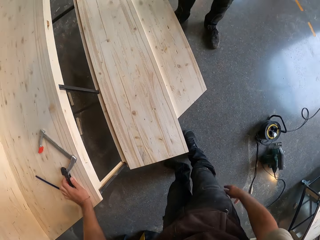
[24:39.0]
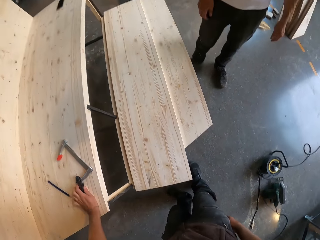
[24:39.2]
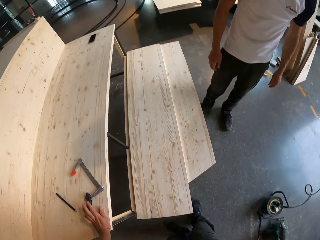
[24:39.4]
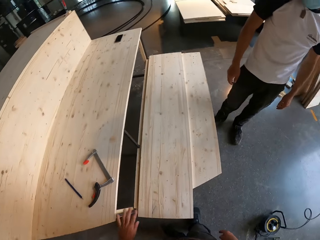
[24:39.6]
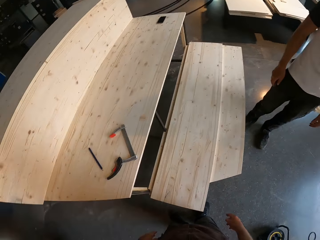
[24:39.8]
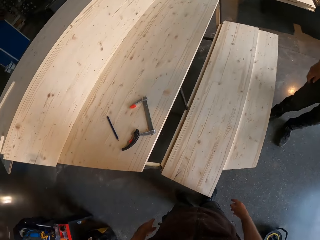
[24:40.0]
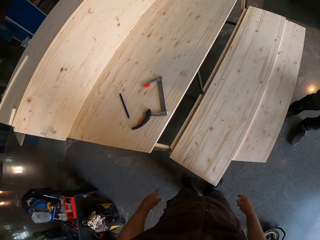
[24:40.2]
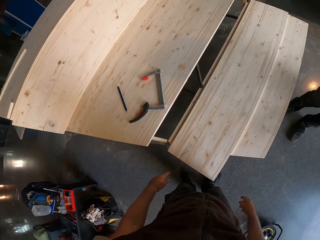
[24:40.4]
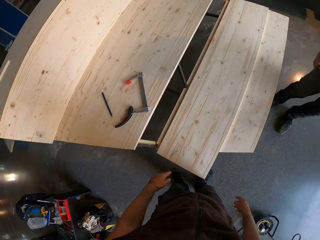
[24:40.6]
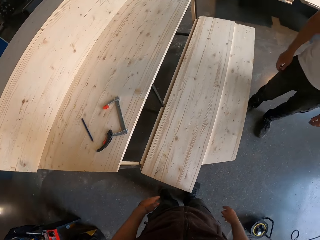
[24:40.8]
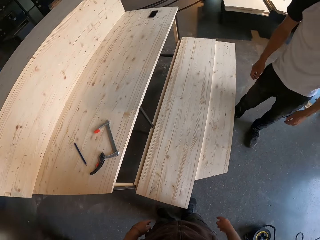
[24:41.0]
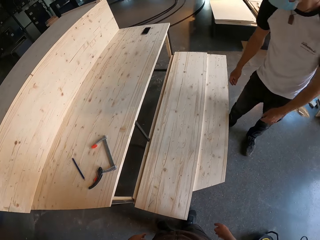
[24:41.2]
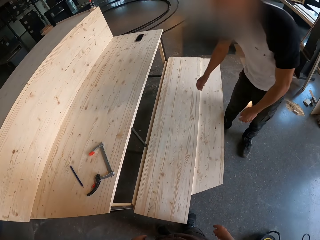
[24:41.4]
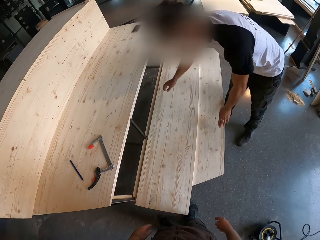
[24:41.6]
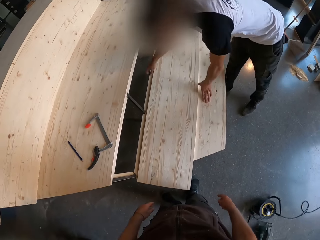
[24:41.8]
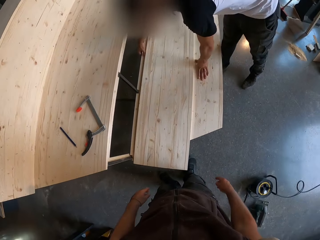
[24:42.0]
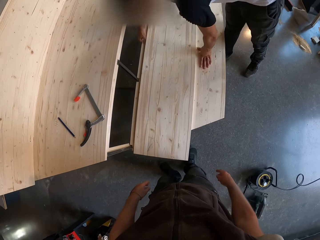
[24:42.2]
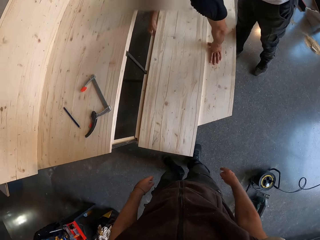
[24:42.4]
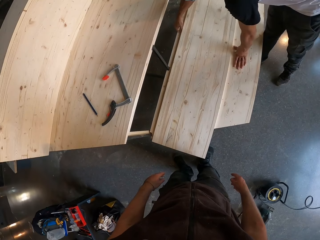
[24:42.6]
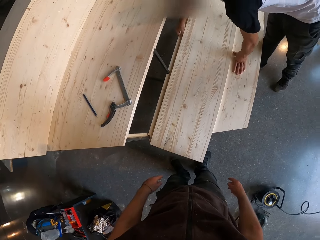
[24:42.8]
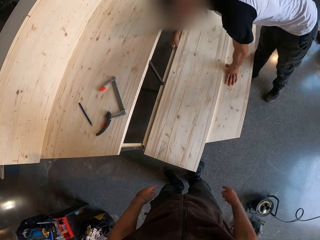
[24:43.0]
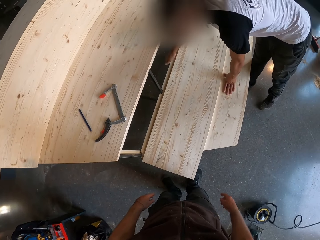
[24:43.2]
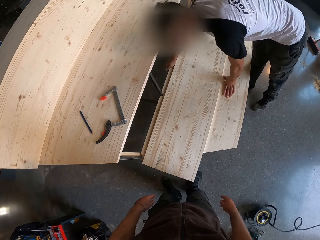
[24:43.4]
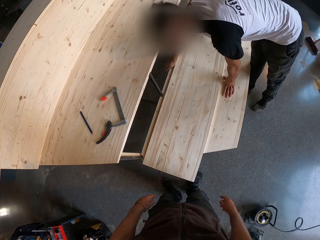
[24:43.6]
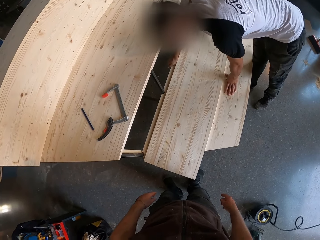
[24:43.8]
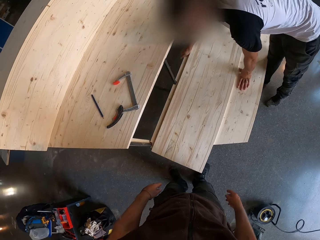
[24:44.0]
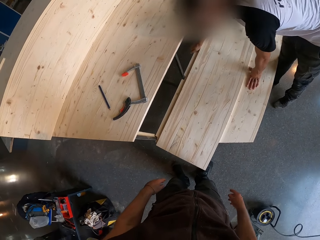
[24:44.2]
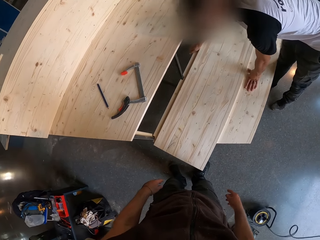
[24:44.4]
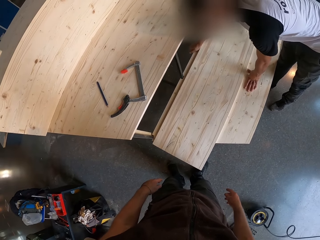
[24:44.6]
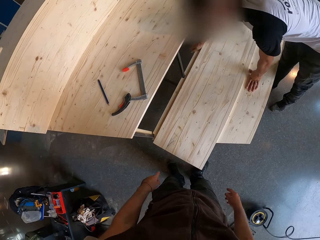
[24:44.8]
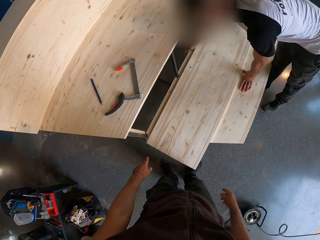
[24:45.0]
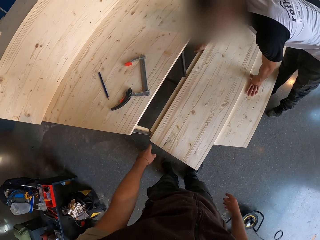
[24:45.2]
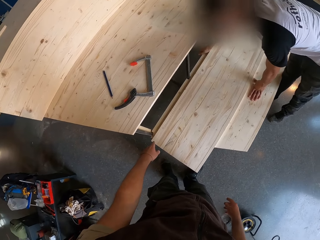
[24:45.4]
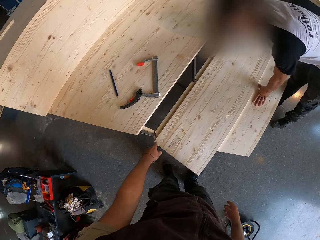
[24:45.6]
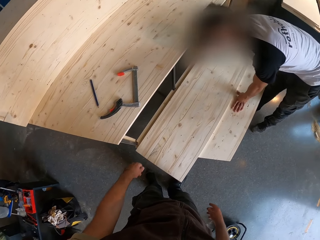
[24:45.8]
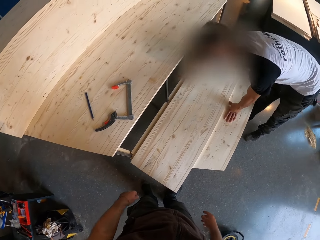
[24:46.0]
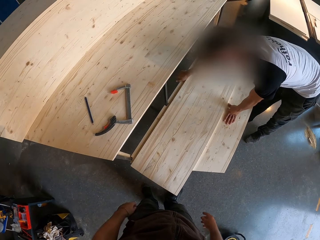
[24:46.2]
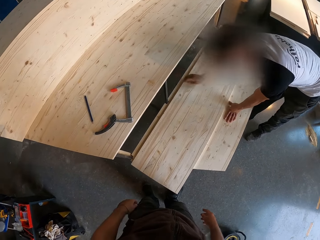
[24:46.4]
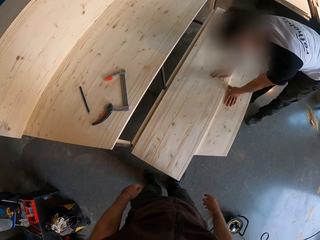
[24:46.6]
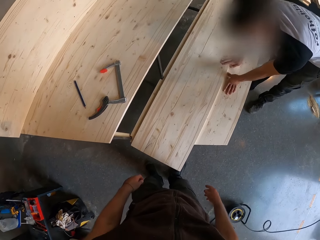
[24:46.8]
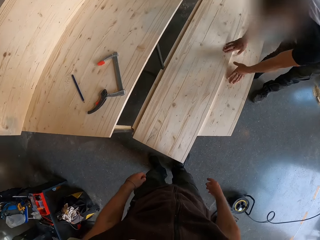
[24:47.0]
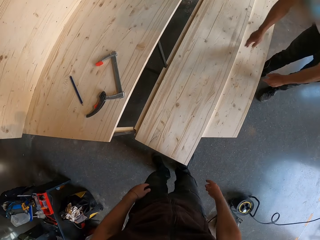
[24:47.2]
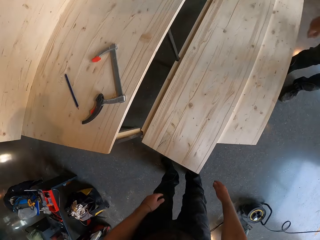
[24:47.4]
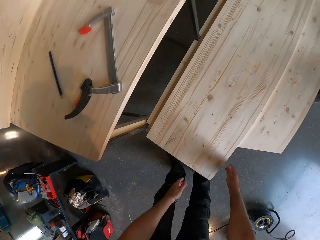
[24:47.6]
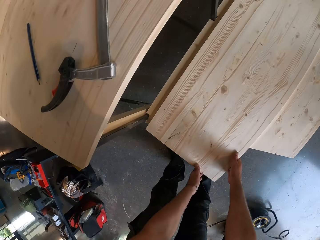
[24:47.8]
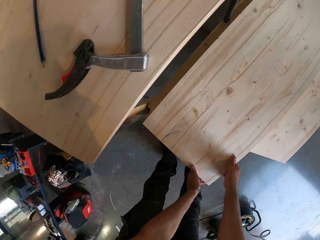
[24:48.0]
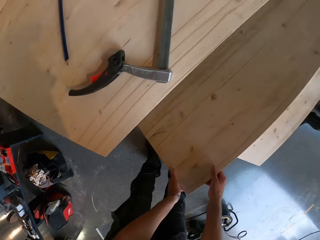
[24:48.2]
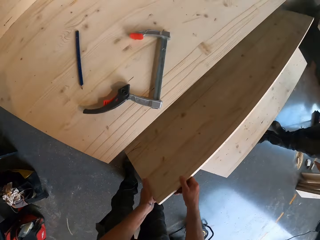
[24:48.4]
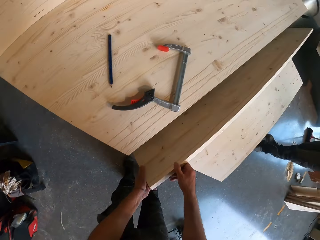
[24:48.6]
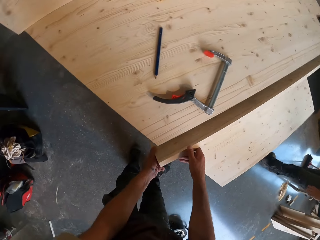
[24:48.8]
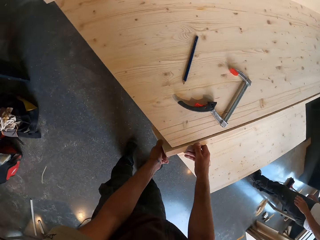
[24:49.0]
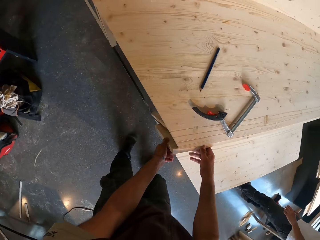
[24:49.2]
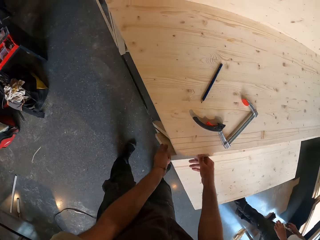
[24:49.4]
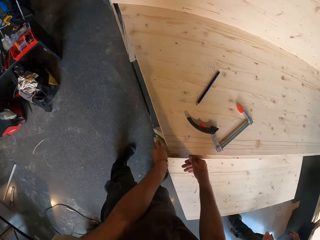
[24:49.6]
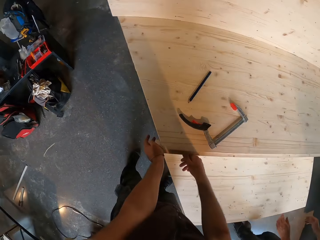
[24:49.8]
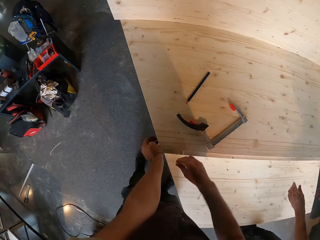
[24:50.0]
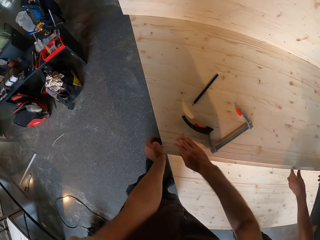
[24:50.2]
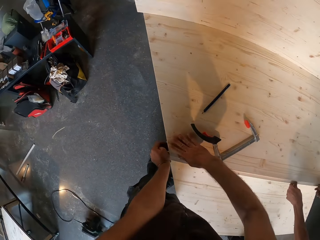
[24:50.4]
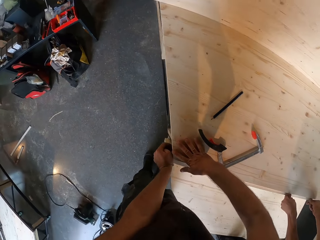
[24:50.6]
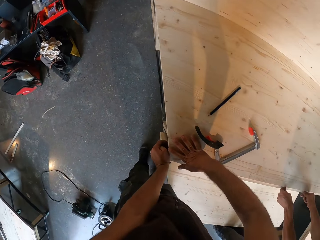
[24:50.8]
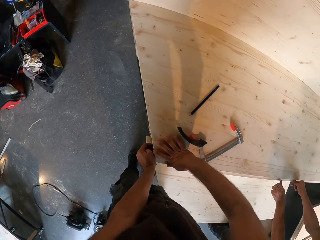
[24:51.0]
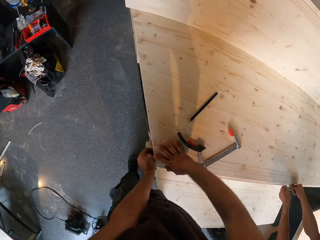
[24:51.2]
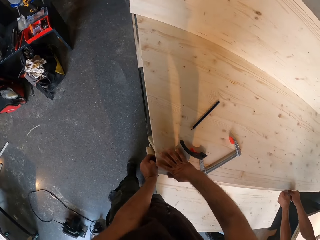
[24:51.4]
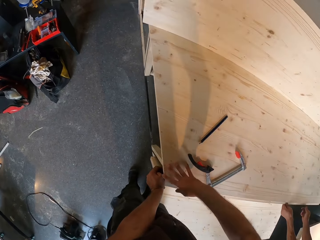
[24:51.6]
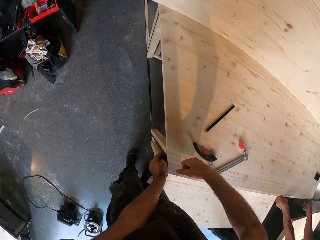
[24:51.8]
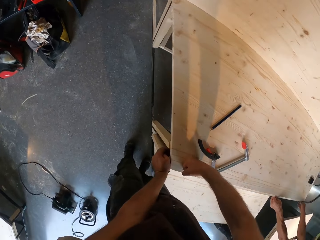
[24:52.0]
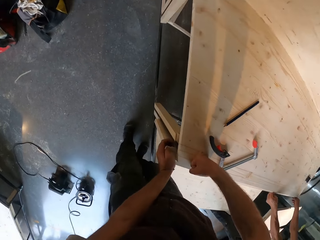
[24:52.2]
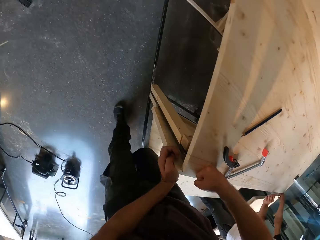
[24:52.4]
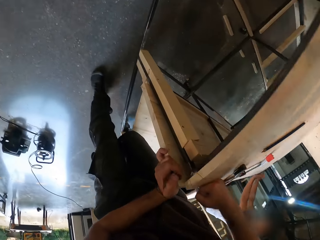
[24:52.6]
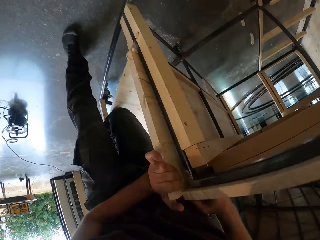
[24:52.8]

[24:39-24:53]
The camera wearer touches the wood. A man places both hands on the bench. The man leans on the structure. The camera wearer points at the structure. He adjusts the plank with both his hands. He lifts the wood. He holds the bench with both hands. He fits the wood on the structure. The man fits the wood on the structure.

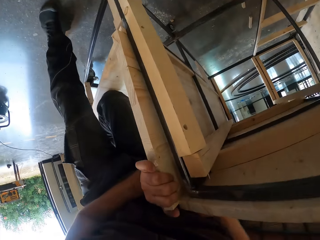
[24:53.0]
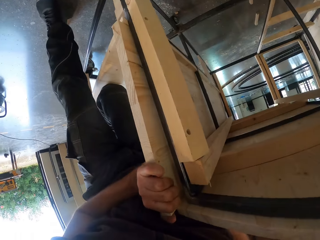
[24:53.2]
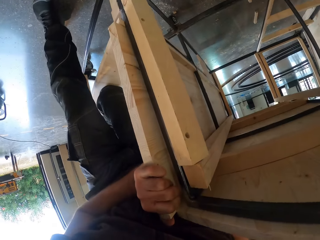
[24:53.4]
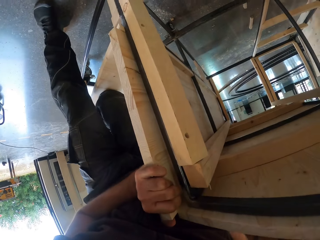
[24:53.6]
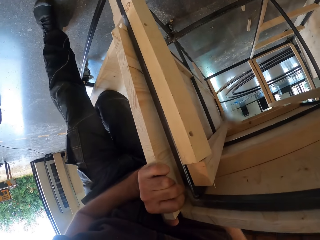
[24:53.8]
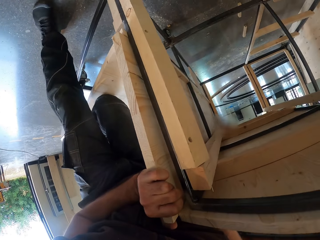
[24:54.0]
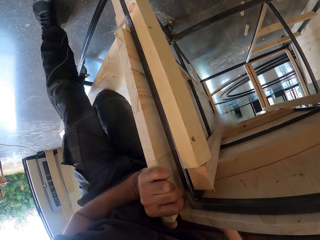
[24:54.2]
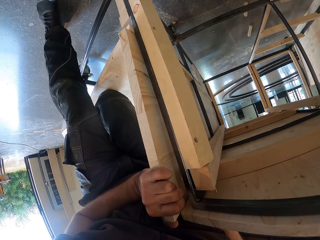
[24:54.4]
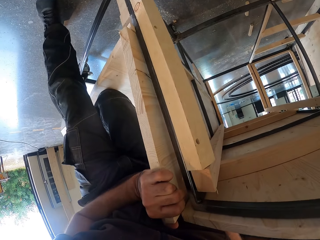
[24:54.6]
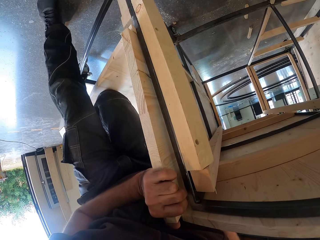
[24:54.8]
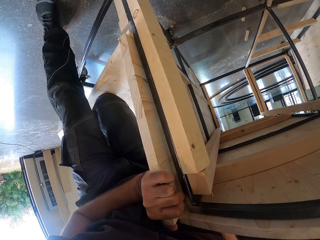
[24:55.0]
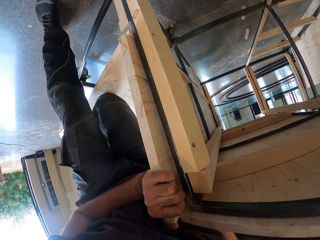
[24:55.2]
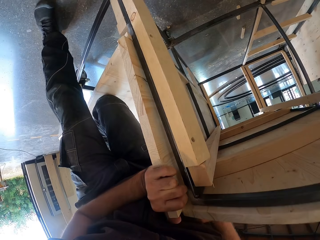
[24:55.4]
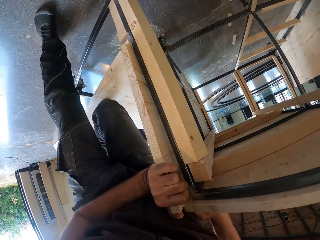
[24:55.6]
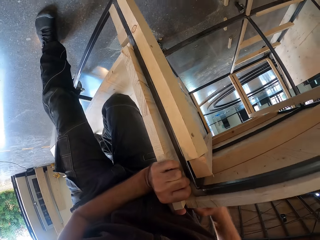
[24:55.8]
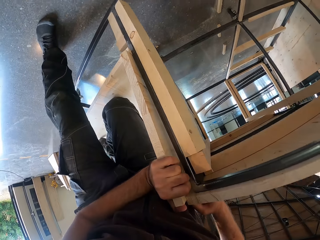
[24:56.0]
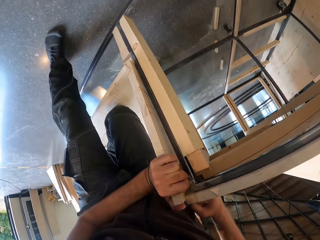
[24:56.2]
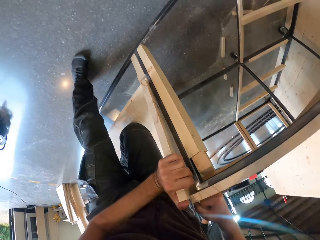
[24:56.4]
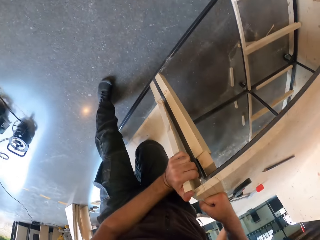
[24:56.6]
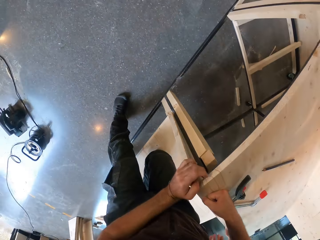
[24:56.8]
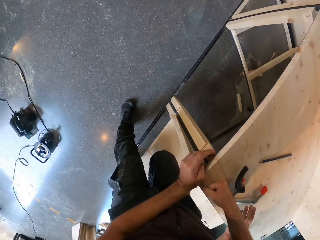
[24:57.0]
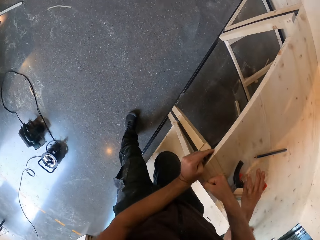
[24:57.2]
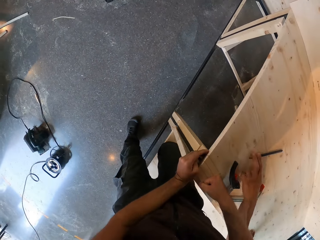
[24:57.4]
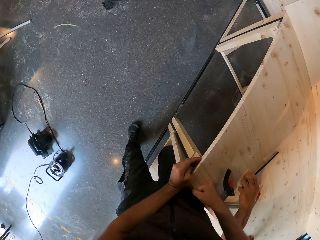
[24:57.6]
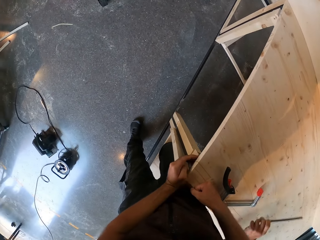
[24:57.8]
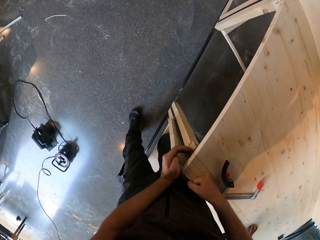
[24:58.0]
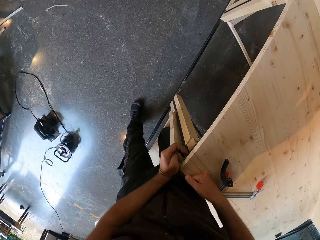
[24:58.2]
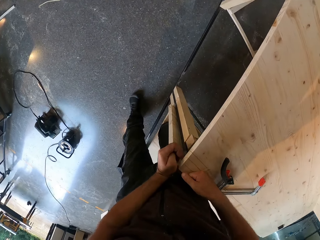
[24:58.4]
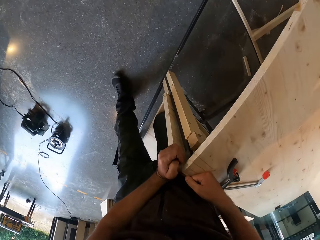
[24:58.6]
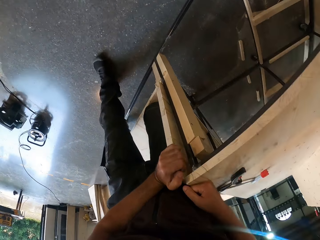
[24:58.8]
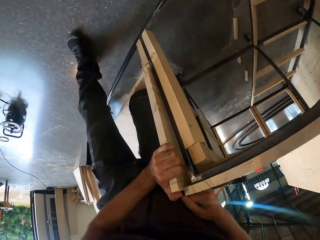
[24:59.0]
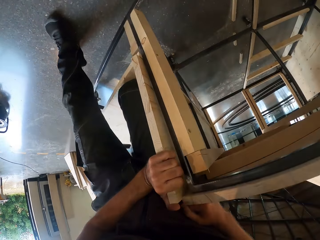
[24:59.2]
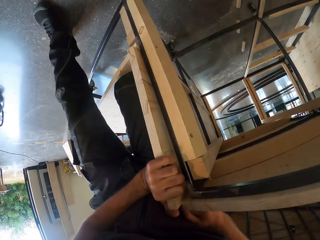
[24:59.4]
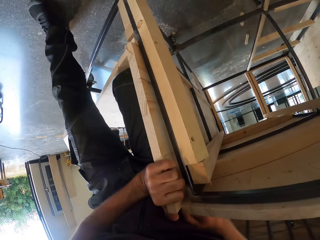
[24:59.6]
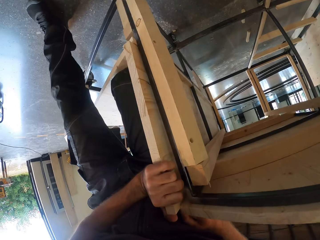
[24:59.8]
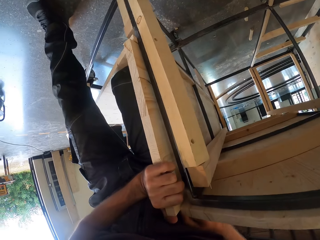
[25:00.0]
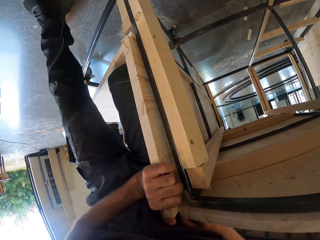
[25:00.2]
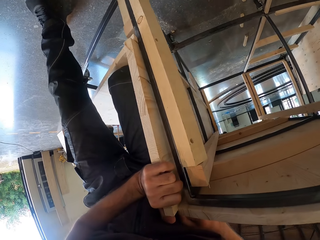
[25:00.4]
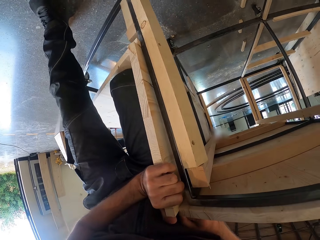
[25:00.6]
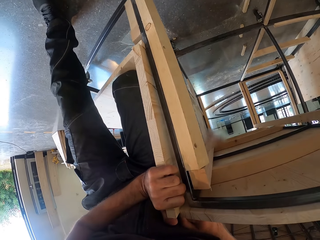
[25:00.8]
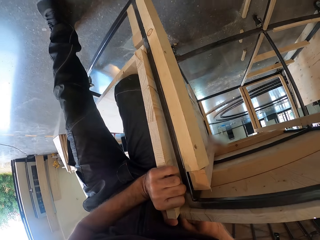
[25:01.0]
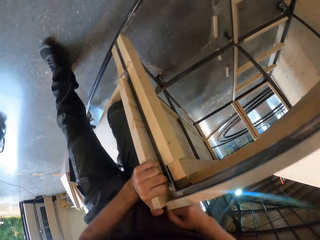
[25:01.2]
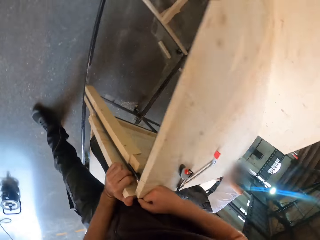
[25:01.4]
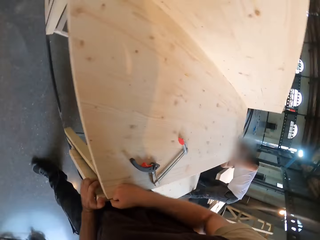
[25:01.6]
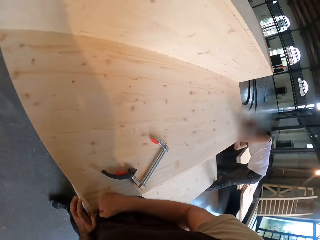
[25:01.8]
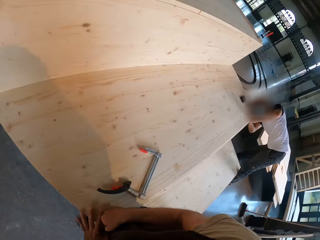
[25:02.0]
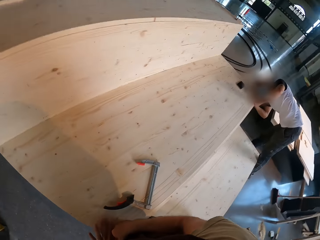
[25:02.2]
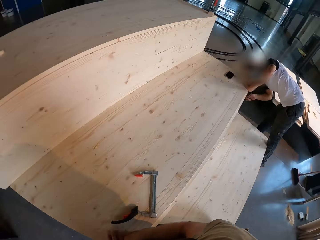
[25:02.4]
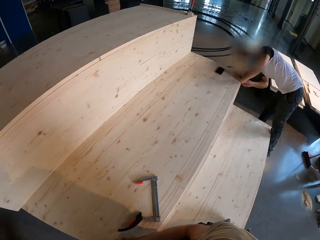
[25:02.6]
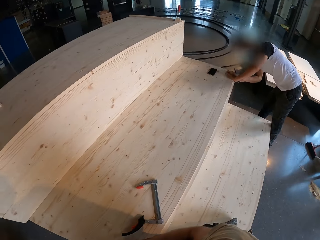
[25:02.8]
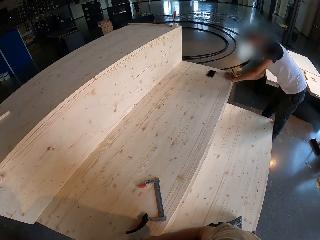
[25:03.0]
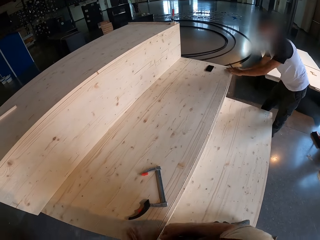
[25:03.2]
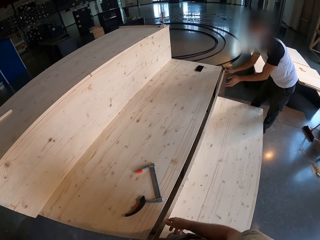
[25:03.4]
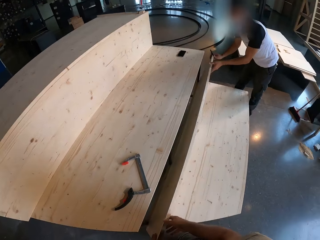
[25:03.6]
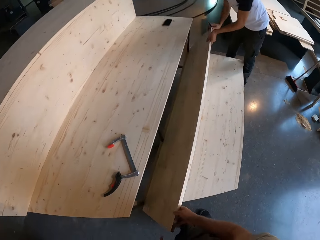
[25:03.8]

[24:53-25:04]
The camera wearer inspects the wood. A man picks the pencil from the bench with his left hand. The camera wearer inspects the wood. He adjusts the plank with his right hand. He looks at the man.
